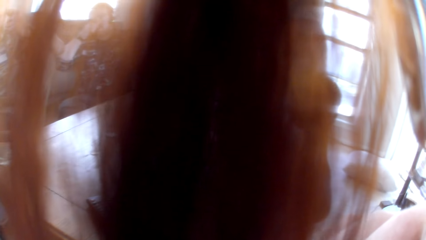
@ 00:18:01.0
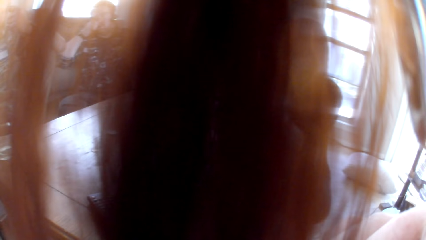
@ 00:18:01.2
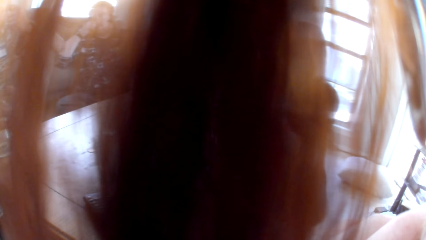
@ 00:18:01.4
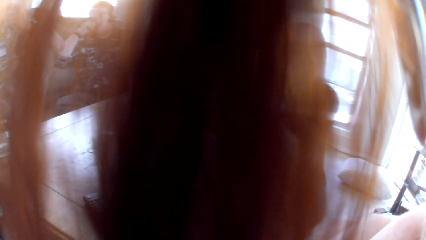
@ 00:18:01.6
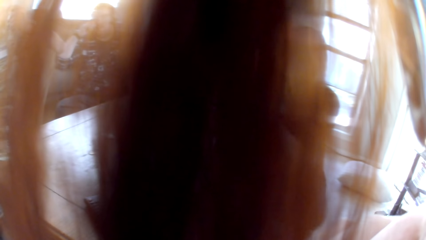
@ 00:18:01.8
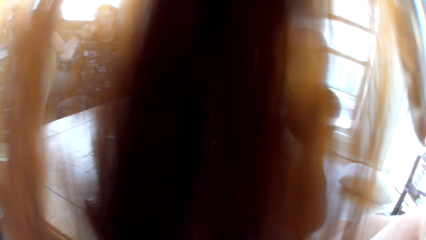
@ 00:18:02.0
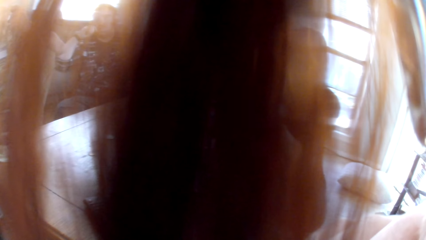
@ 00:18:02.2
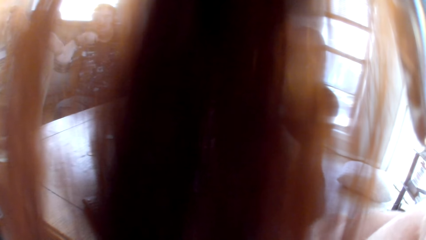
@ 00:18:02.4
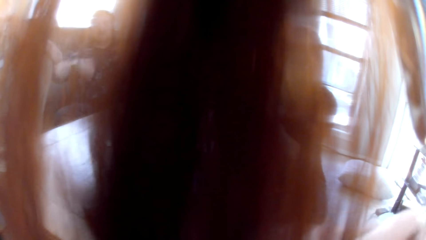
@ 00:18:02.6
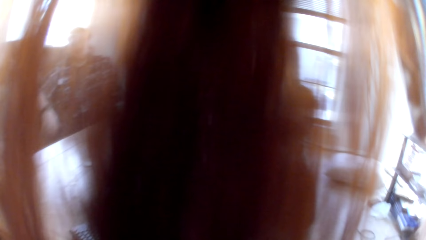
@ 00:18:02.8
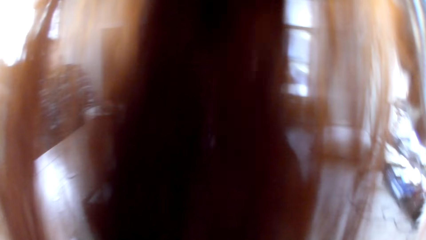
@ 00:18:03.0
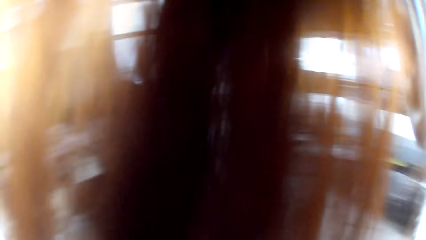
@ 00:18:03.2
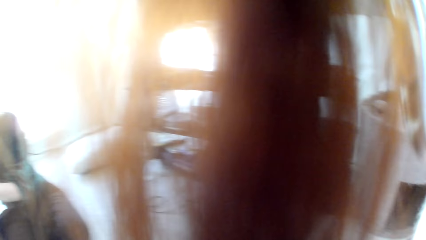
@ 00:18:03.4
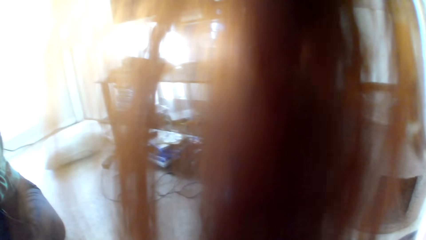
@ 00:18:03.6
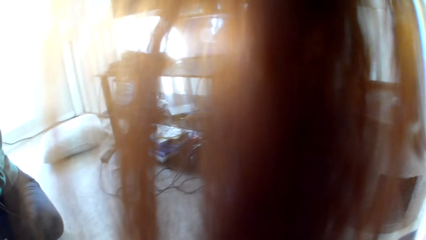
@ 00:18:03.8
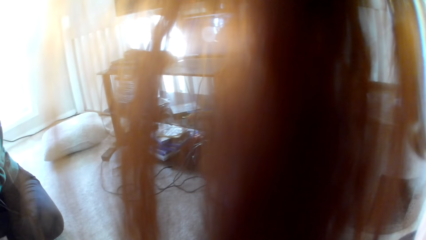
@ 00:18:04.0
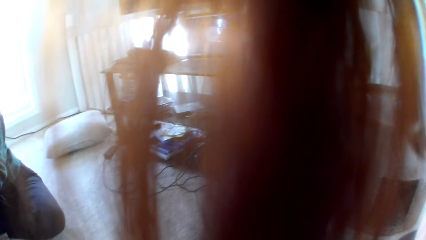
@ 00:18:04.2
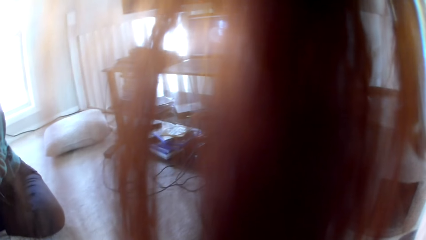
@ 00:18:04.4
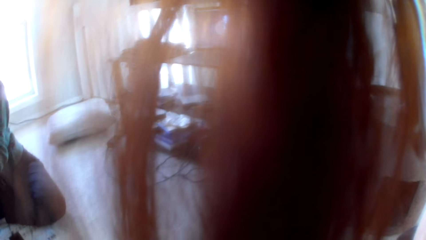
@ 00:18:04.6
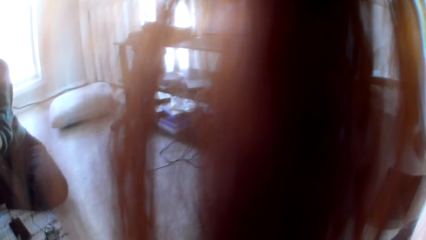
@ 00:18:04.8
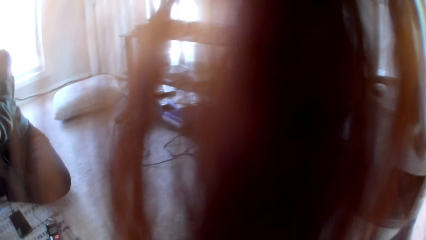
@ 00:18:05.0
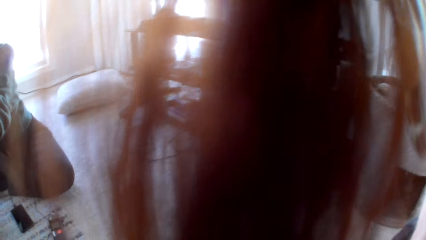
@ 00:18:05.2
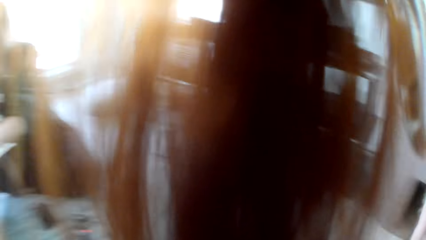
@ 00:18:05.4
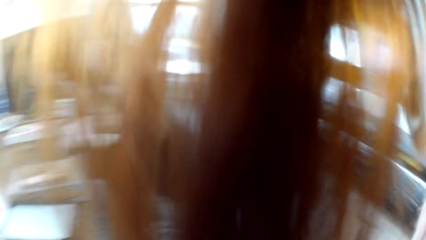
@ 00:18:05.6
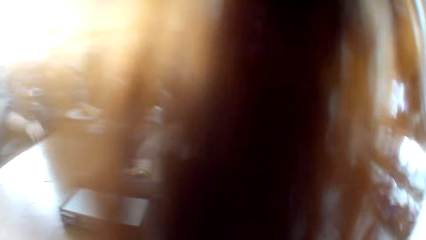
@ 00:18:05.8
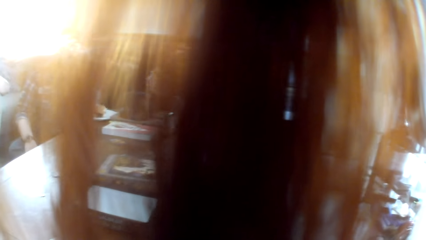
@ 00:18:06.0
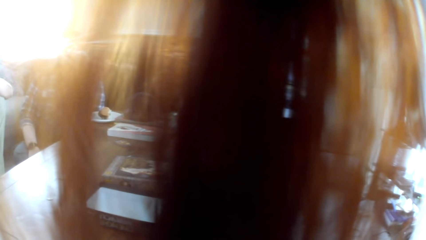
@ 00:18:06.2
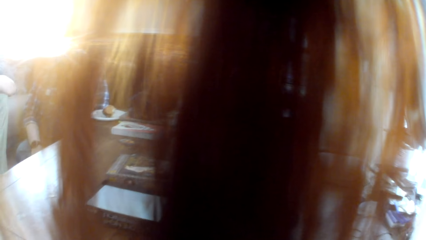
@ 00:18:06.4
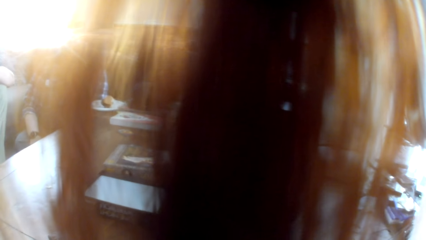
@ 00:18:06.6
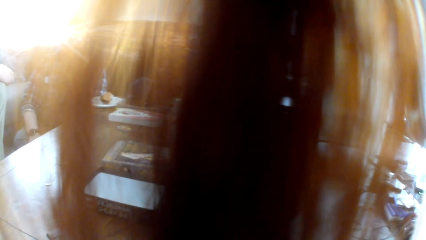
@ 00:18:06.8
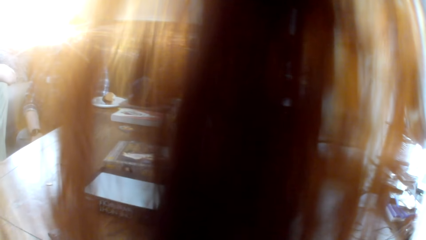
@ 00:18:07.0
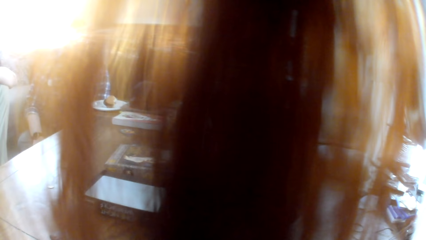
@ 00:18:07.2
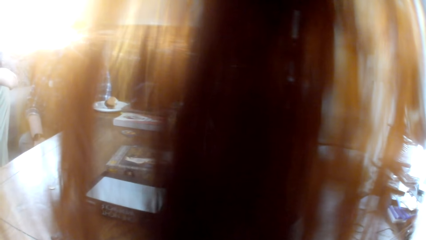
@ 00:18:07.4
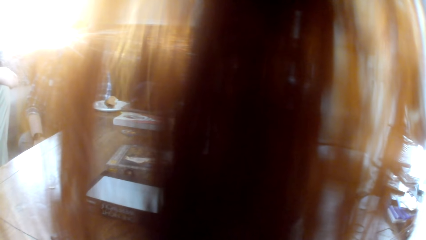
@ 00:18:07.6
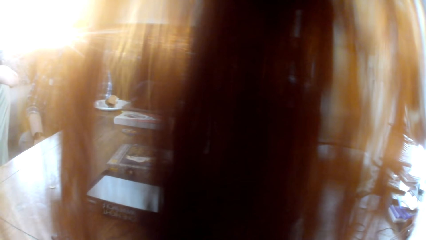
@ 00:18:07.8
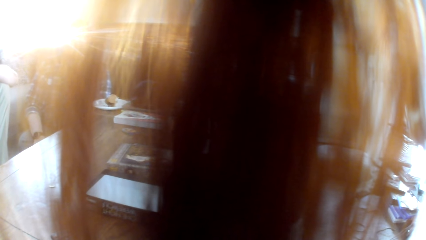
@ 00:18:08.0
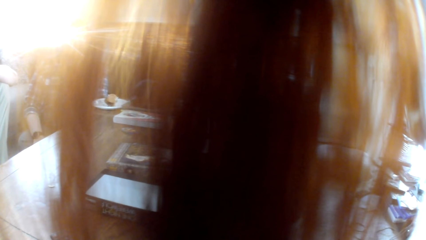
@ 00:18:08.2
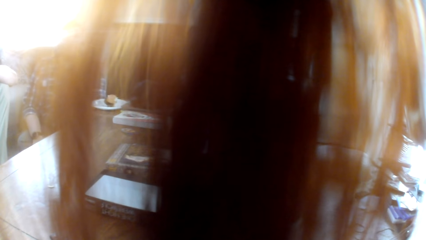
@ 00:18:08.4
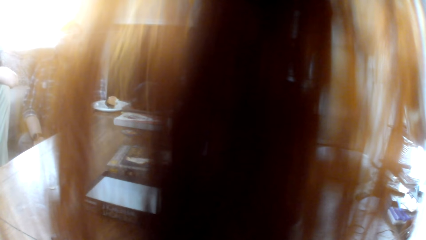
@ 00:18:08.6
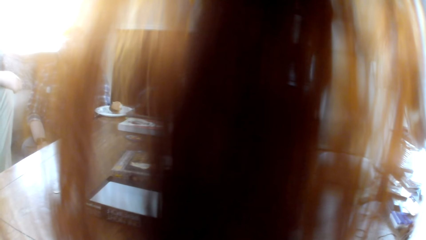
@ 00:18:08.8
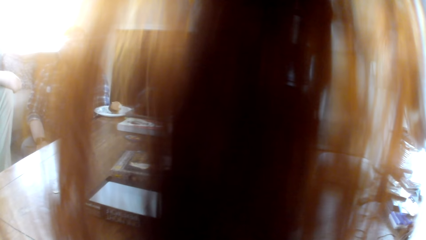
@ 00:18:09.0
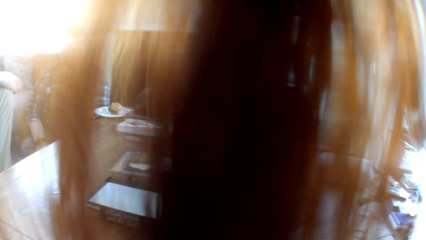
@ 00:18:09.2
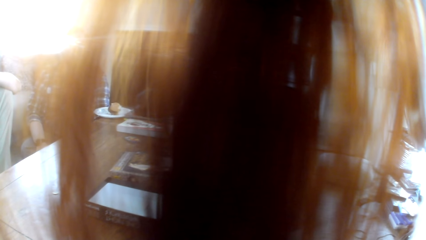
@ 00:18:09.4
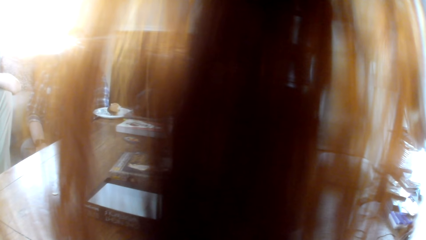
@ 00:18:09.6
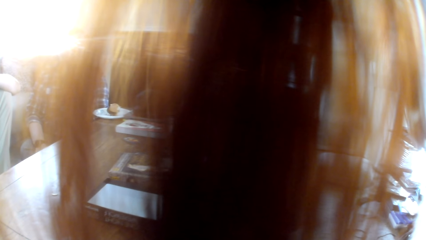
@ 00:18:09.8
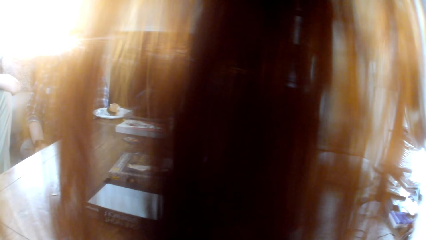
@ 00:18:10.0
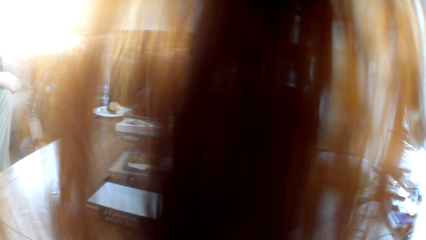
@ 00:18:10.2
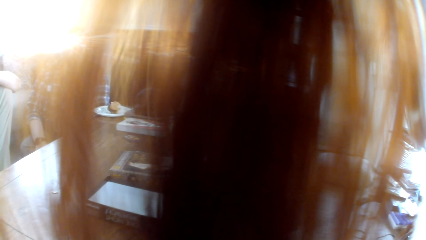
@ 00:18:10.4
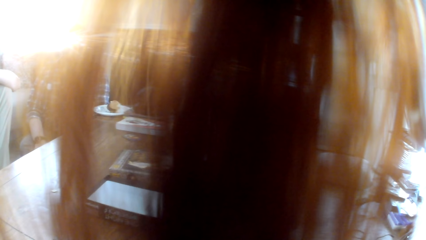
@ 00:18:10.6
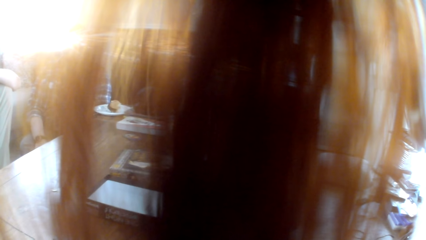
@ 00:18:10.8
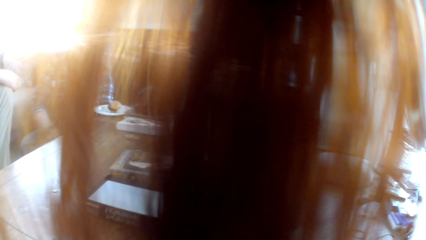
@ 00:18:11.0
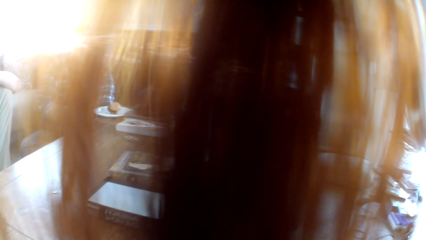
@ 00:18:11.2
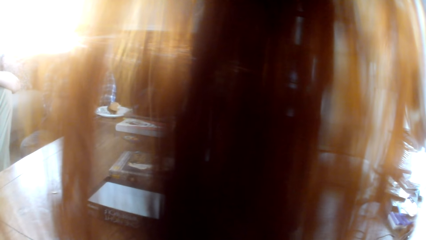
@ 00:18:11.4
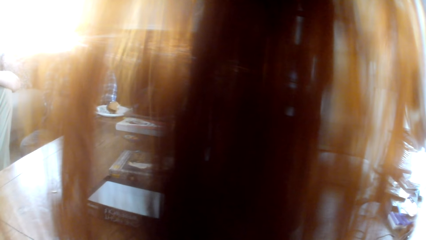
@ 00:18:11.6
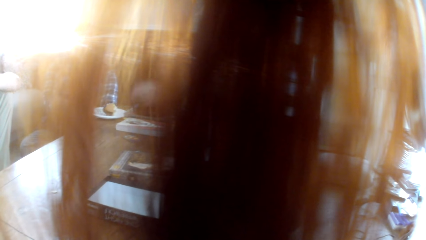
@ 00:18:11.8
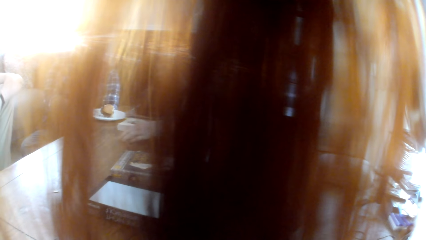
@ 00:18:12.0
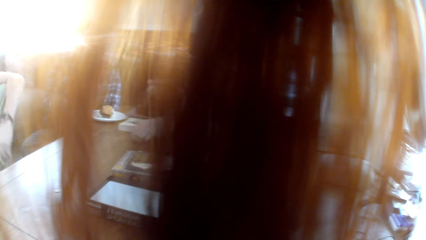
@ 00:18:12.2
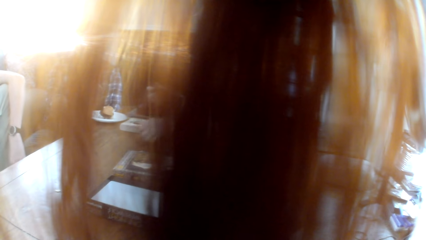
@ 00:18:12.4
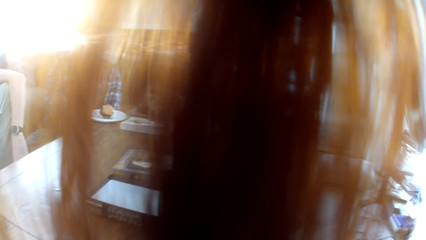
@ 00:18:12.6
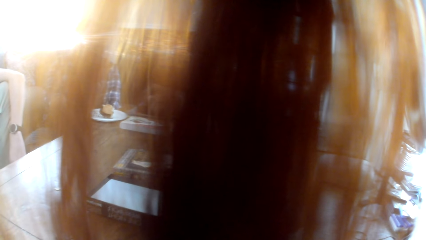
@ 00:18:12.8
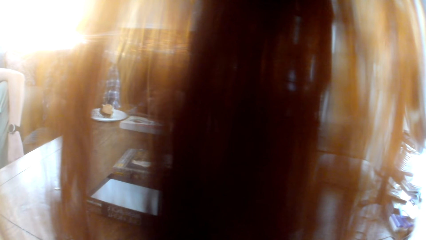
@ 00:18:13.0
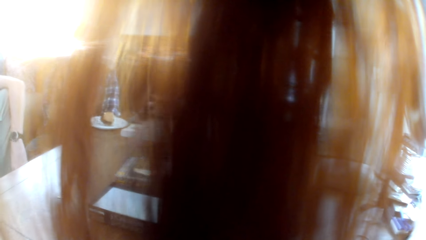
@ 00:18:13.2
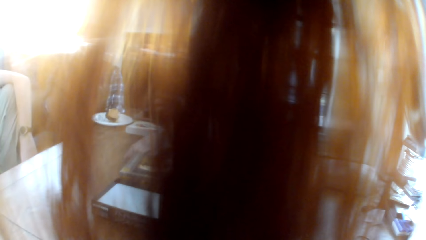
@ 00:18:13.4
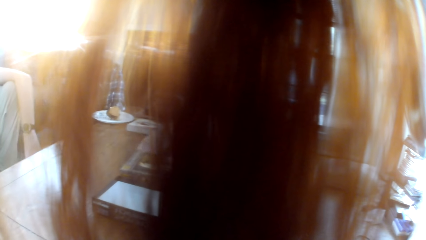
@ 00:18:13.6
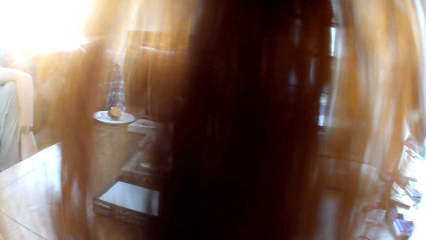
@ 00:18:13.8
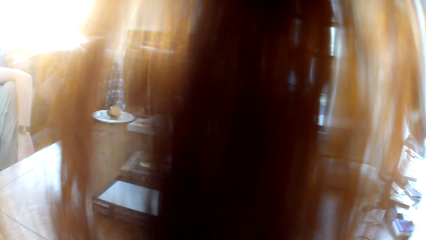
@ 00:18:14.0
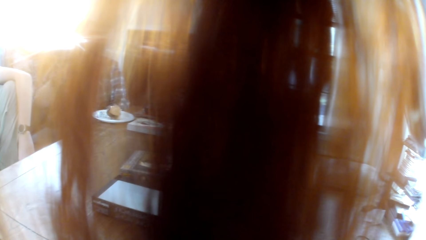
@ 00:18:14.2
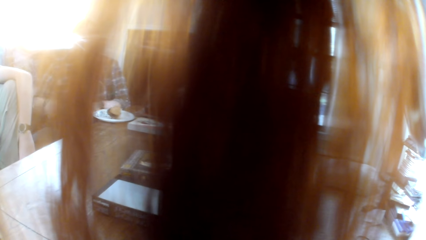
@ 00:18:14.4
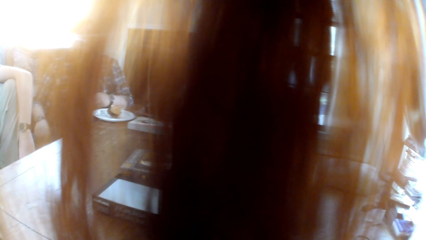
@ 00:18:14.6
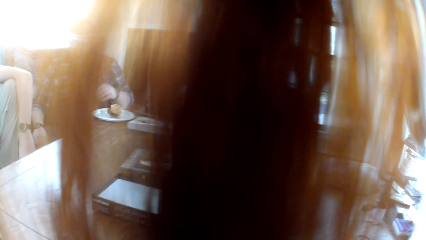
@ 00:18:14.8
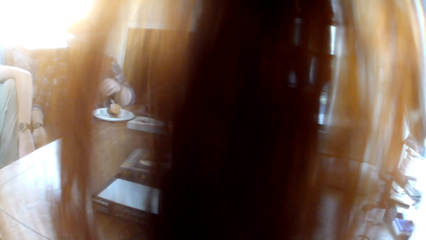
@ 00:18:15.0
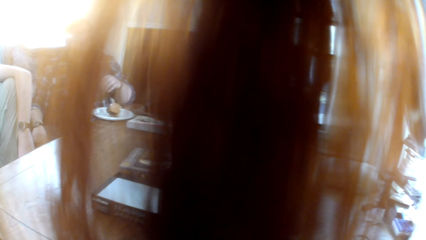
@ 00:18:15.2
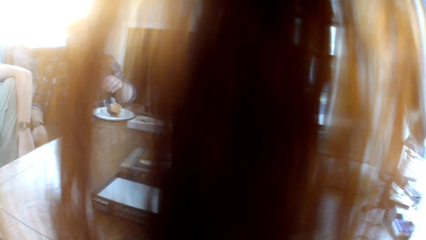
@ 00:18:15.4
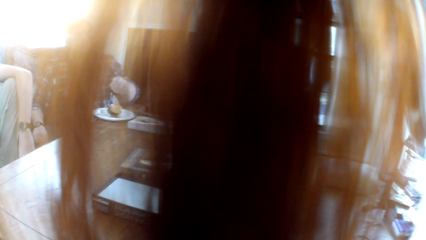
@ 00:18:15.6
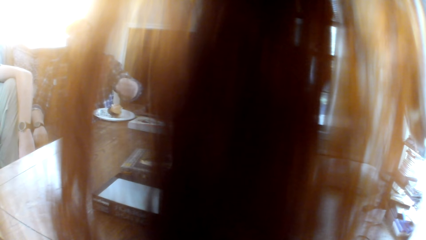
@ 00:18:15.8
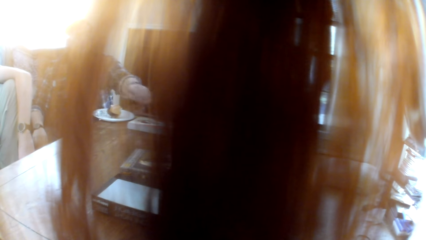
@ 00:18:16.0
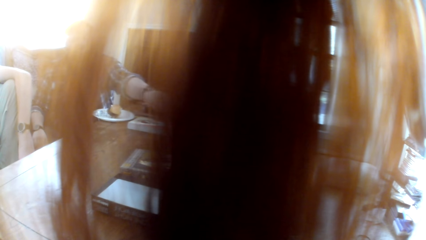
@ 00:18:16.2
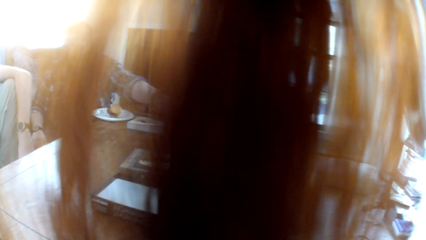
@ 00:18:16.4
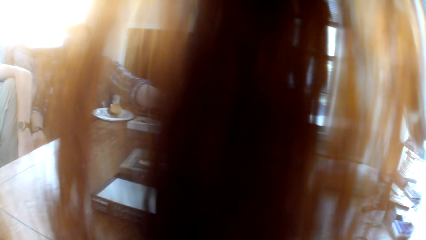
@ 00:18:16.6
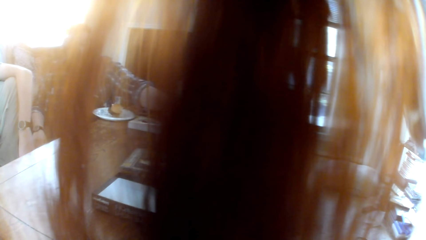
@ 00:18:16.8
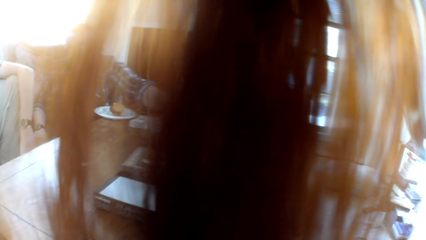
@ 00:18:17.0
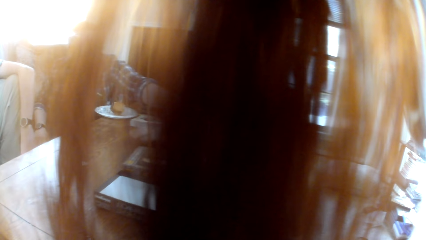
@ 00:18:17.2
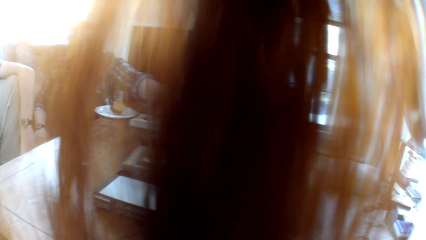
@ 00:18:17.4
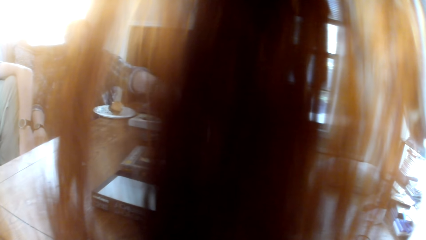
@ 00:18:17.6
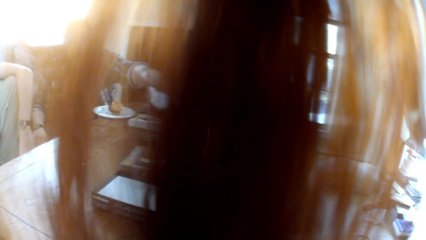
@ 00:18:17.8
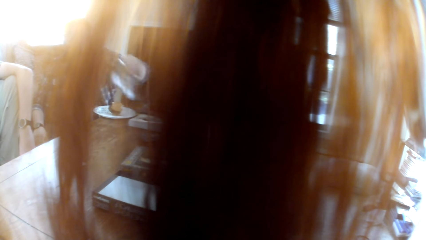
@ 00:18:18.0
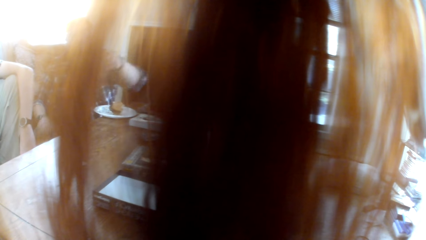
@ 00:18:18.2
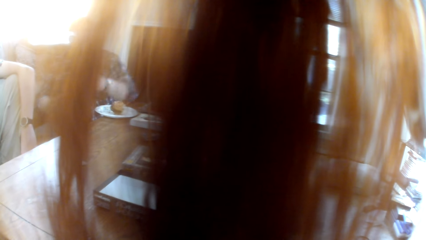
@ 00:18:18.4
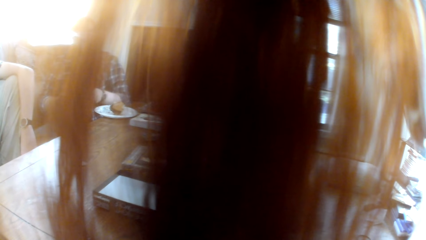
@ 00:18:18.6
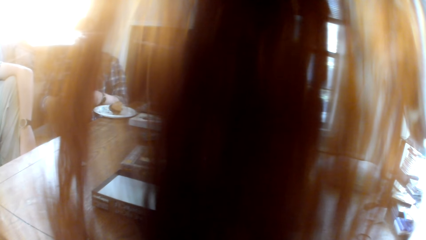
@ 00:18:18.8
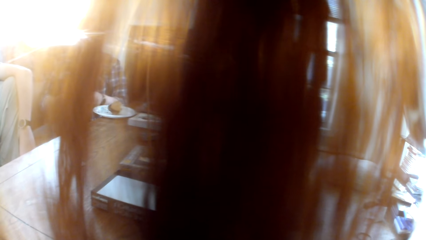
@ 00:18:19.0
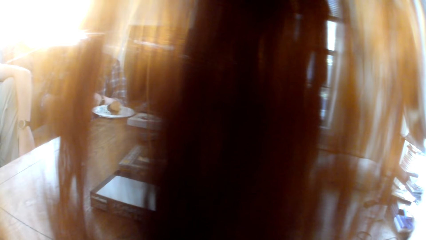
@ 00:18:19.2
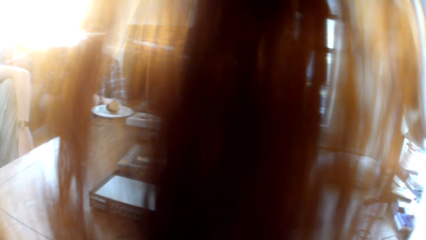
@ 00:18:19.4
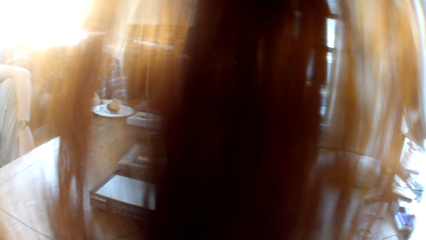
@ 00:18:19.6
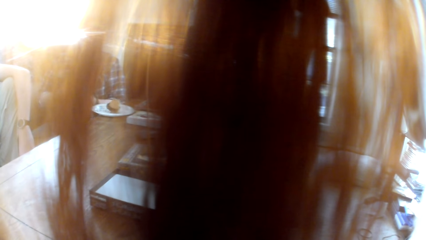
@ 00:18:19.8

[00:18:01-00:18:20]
The camera wearer stares at the people in the room. A man pushes the plate aside. A woman picks up a card. The man takes a paper. The woman drops the card.
